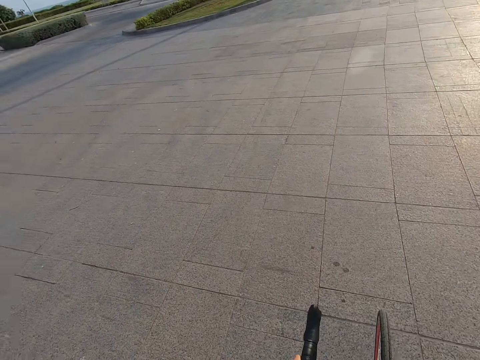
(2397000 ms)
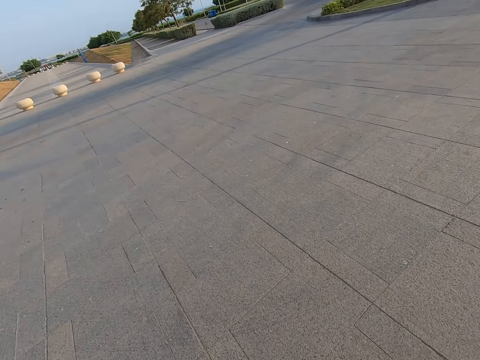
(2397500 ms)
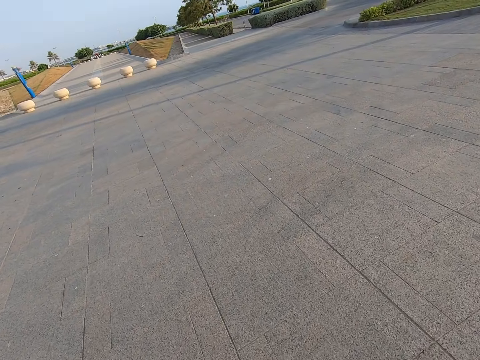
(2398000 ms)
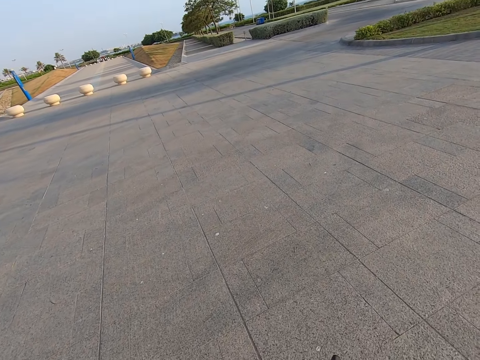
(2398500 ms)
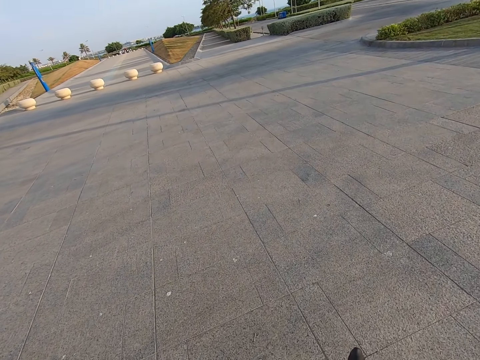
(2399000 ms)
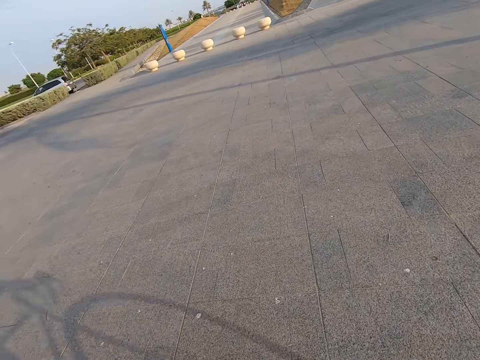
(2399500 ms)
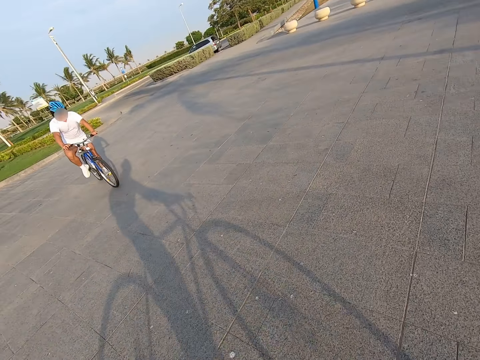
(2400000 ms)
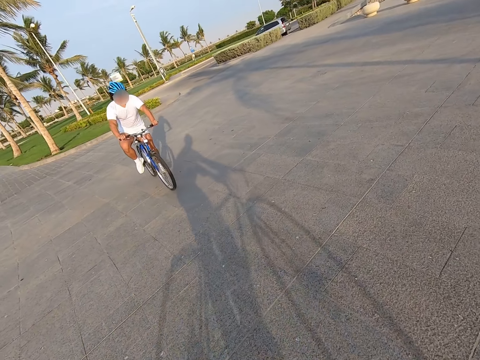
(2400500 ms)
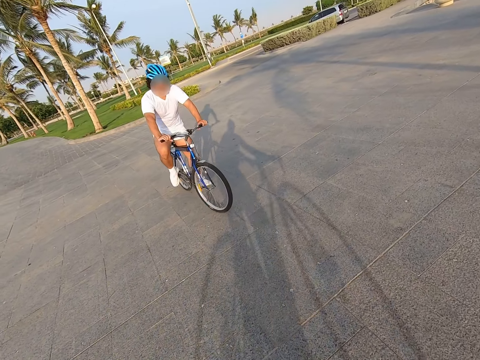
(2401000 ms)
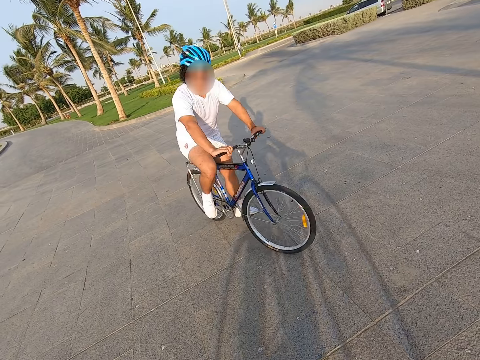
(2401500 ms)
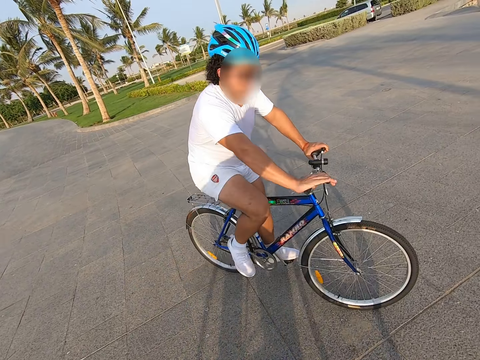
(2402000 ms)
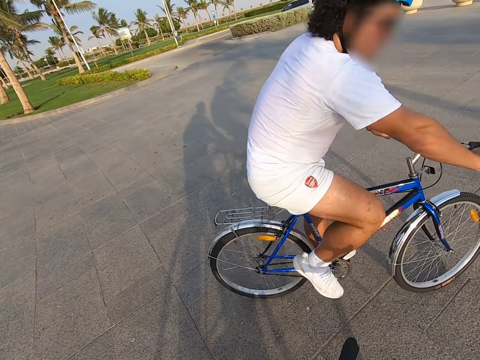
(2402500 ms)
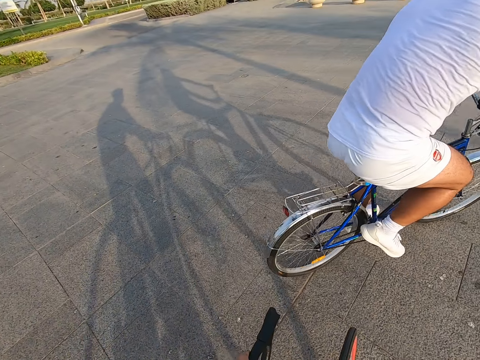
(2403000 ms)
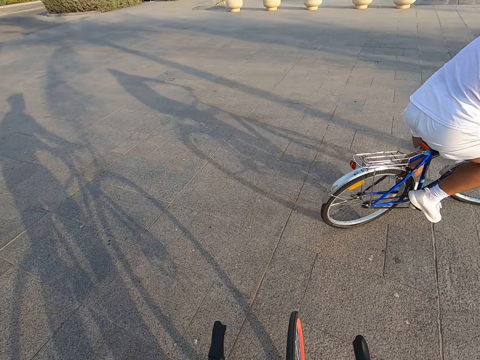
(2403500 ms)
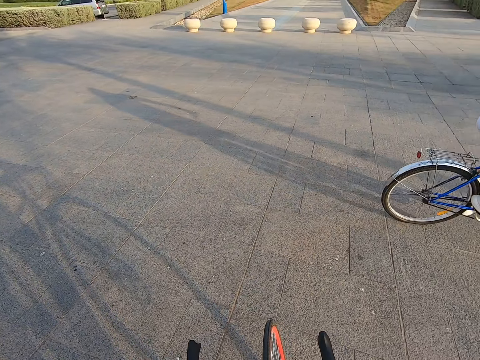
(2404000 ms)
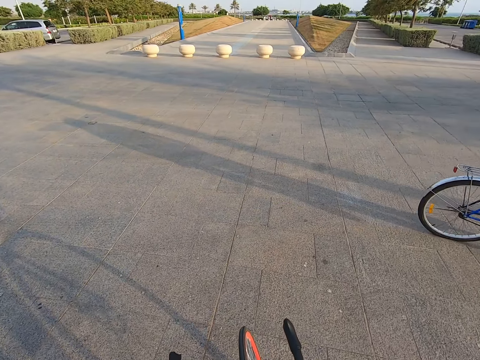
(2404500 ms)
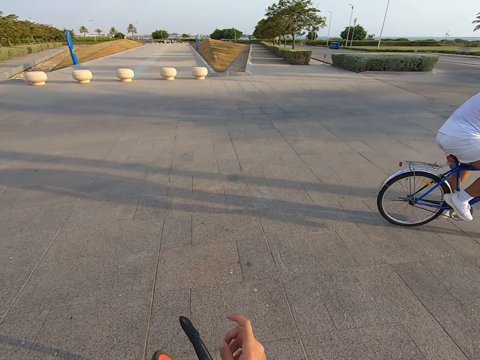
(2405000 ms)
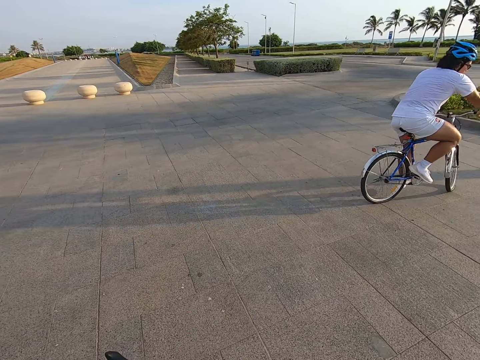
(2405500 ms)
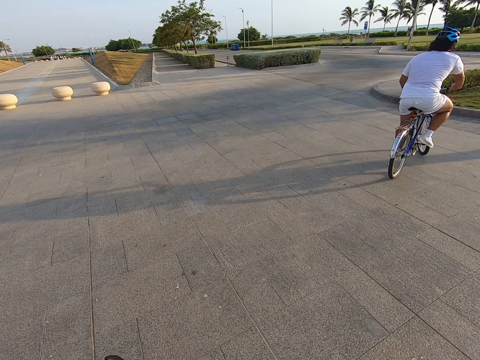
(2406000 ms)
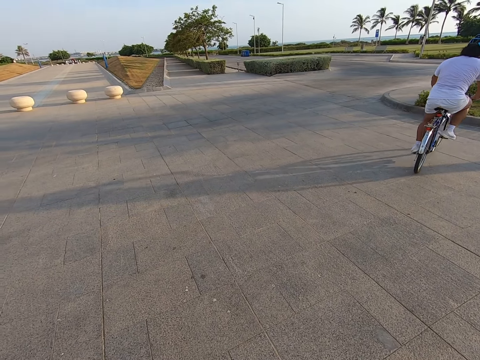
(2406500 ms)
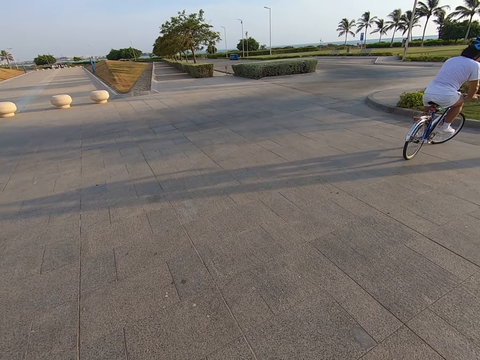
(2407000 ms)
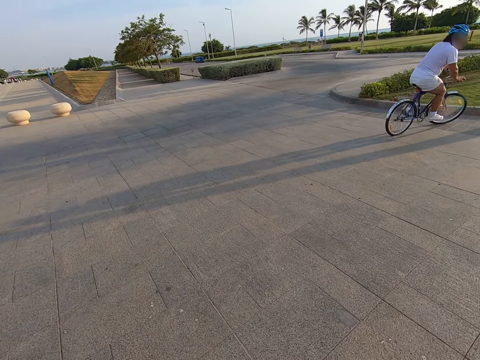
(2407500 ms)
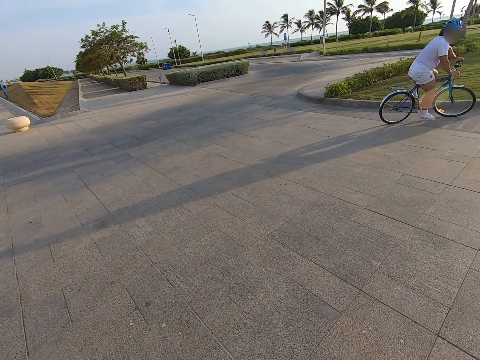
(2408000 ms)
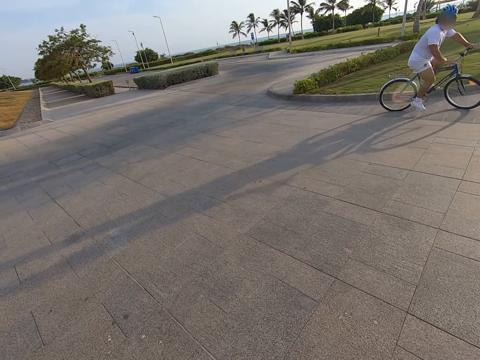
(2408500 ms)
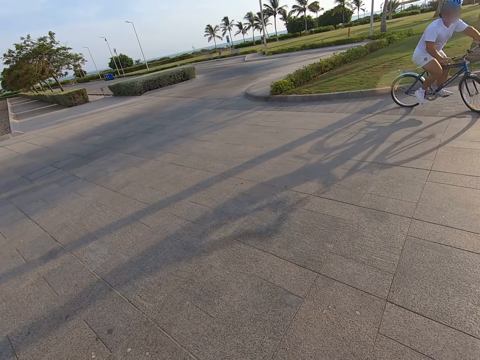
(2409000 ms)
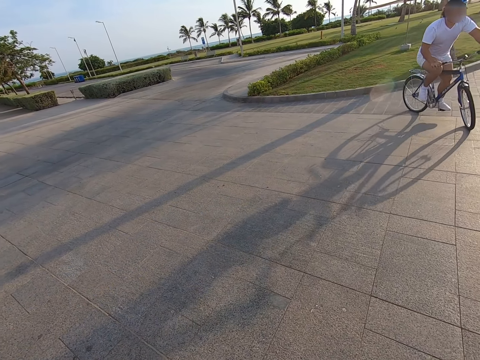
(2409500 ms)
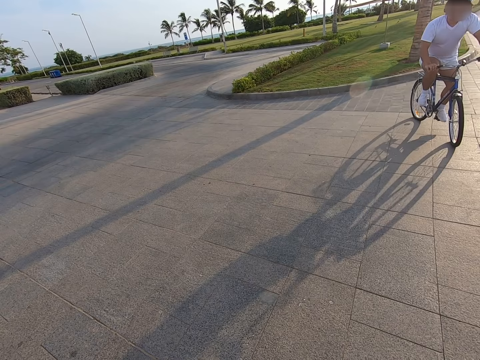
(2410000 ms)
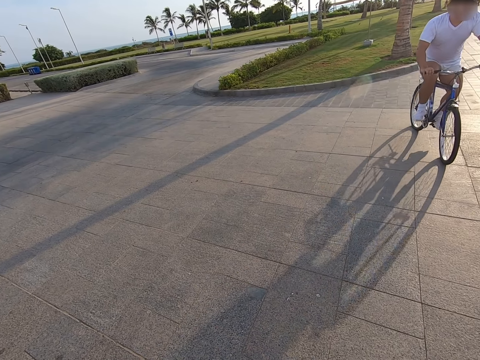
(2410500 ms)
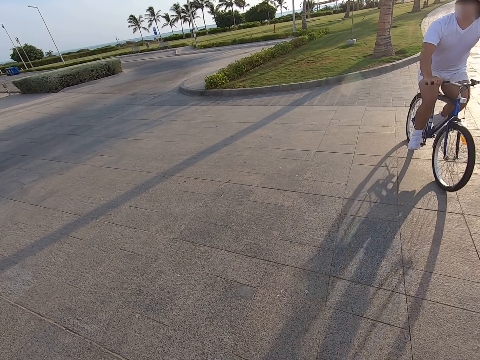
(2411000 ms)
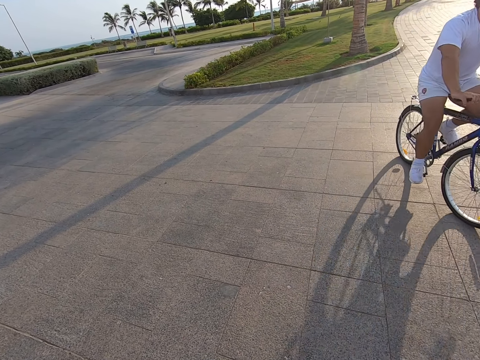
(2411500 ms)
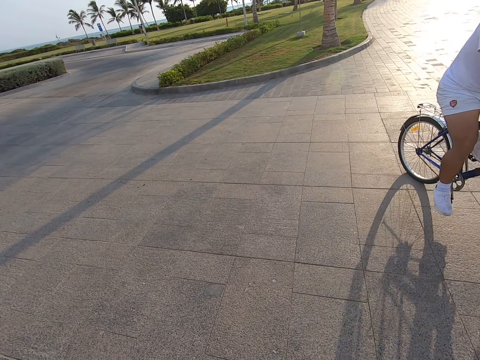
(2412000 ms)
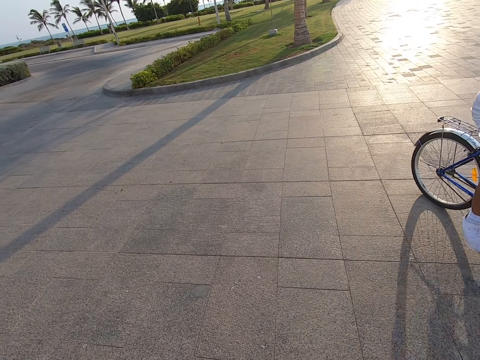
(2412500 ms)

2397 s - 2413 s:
The camera wearer looks around the road. A man cycles the bicycle on the road. The man takes a turn on the road.

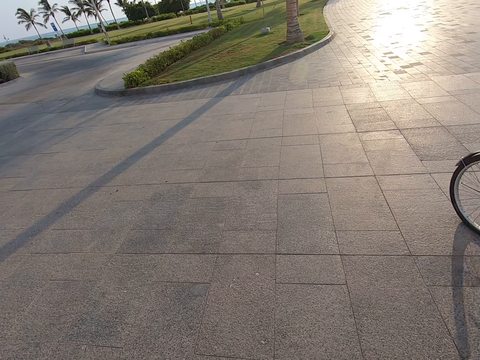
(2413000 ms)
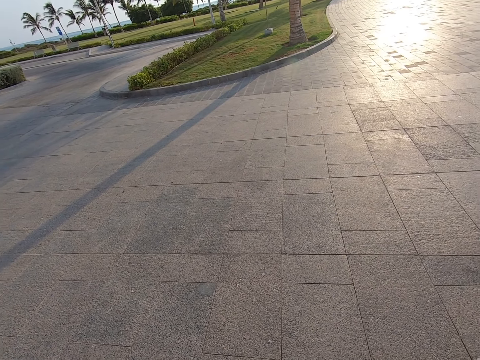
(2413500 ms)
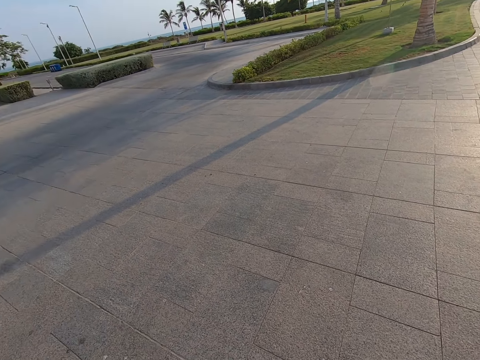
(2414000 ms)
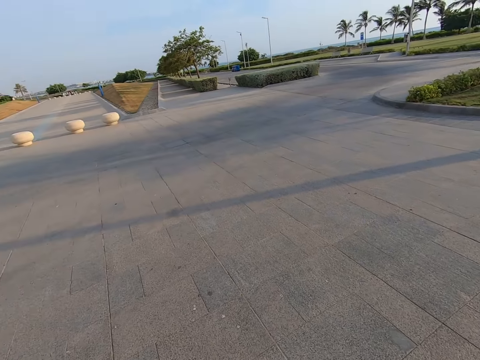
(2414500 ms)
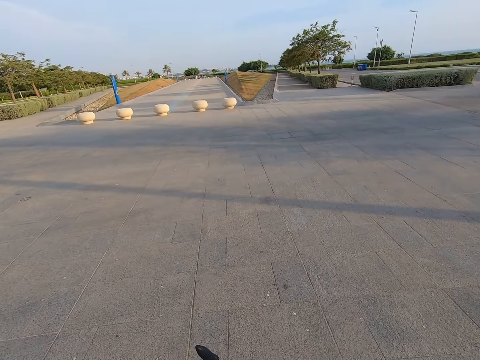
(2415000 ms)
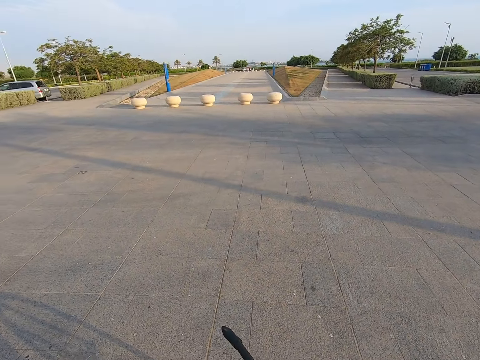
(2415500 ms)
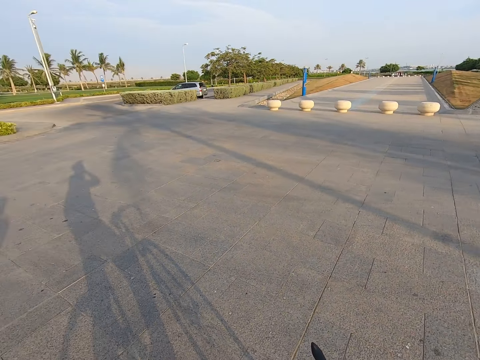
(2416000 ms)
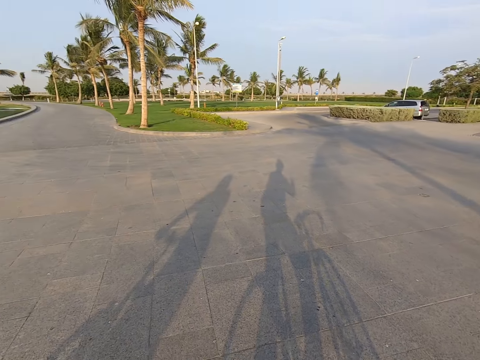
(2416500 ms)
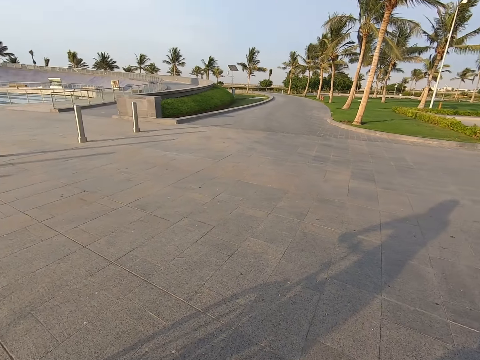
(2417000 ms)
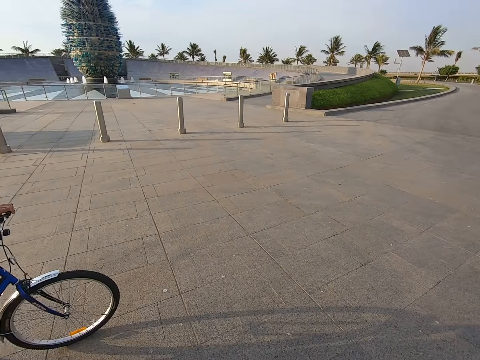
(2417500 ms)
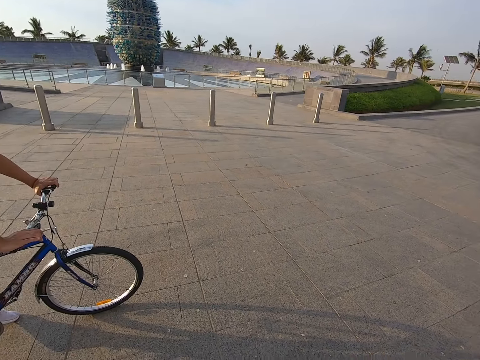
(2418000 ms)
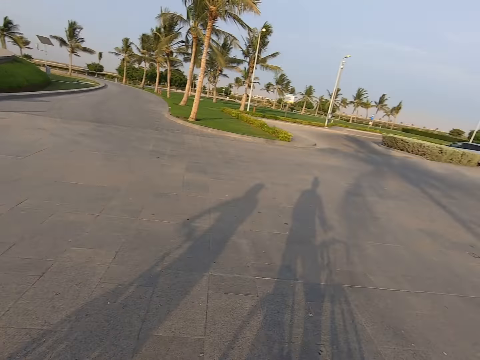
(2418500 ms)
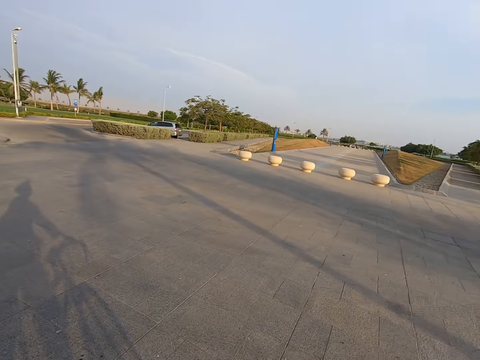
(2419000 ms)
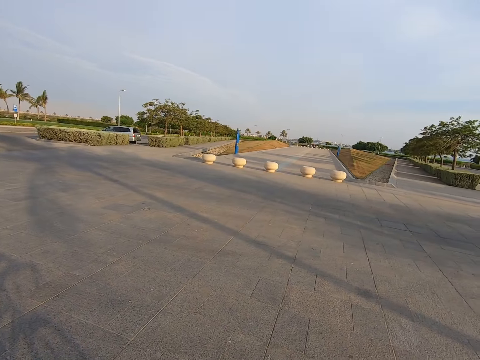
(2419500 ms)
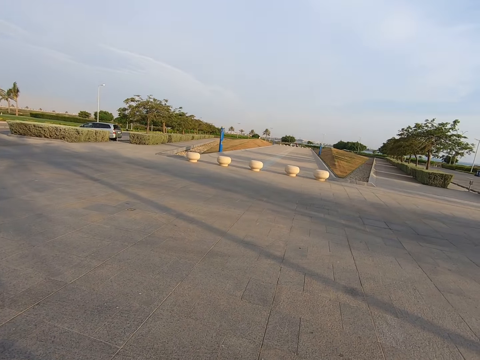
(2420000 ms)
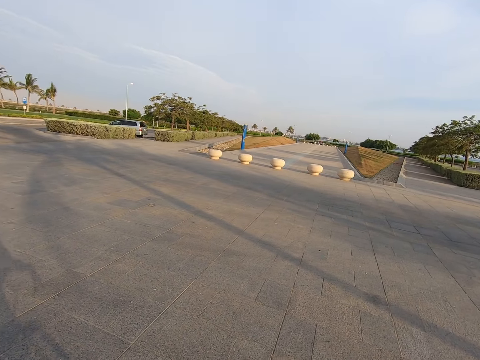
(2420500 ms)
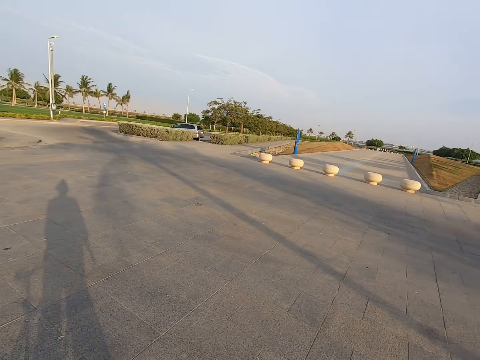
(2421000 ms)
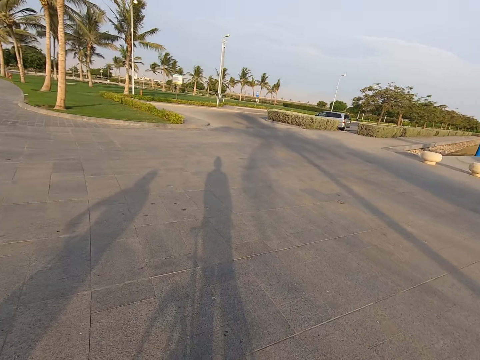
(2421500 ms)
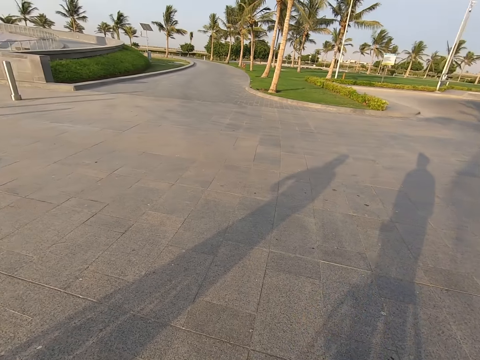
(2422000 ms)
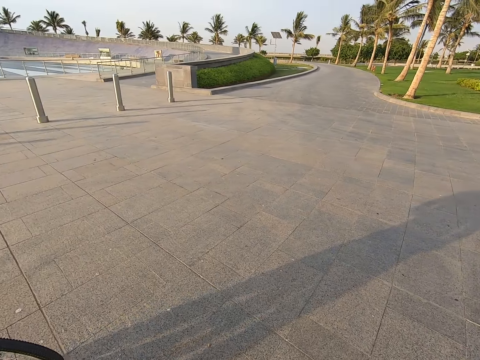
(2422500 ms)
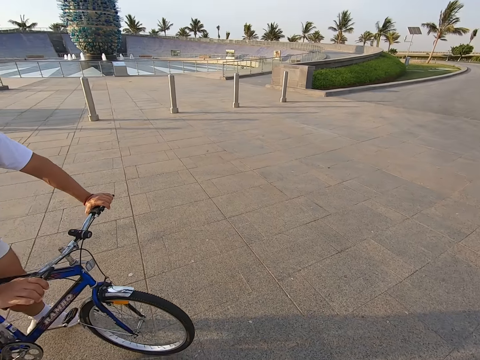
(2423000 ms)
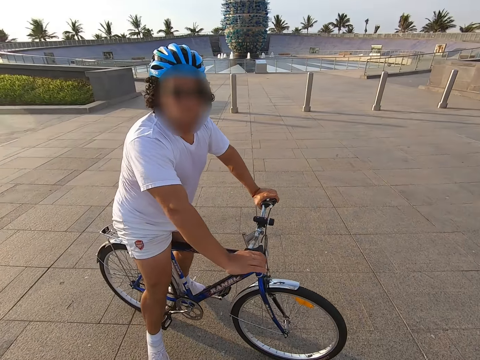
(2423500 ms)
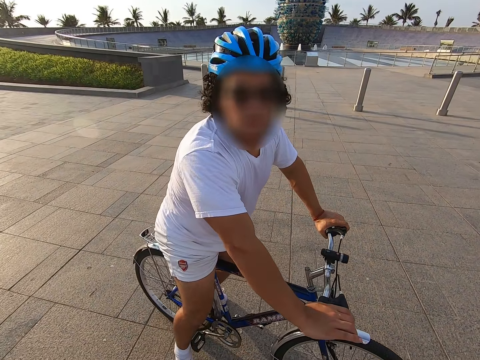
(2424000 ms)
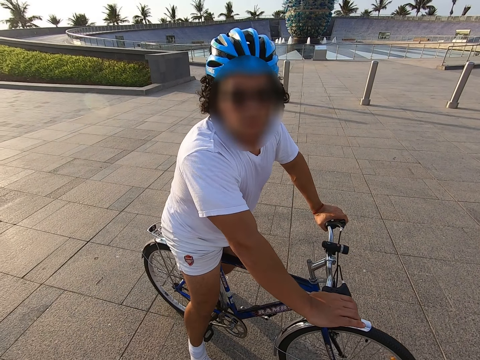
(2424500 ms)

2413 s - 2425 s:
The camera wearer looks around the road. A man stops cycling. The camera wearer stops at the pavement. They look around the road.
